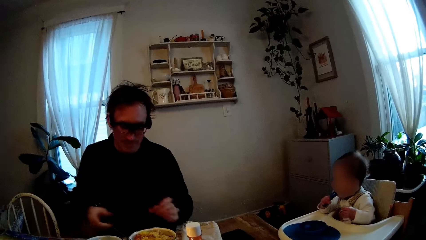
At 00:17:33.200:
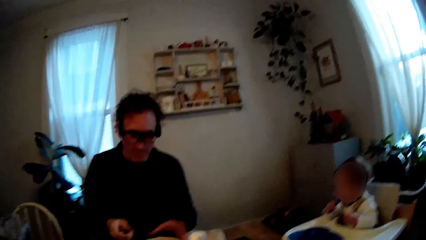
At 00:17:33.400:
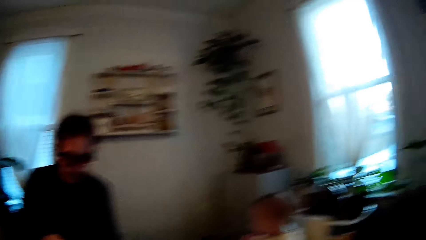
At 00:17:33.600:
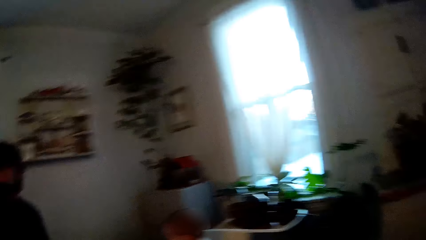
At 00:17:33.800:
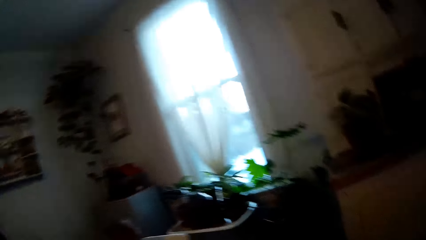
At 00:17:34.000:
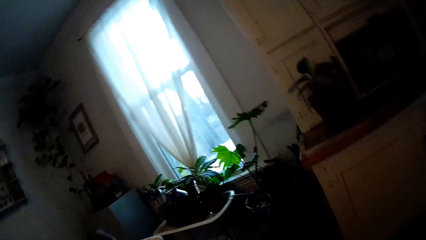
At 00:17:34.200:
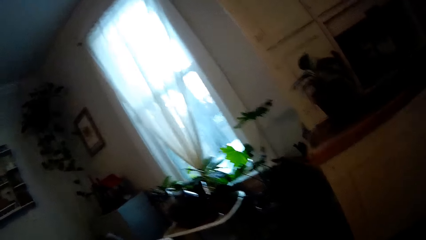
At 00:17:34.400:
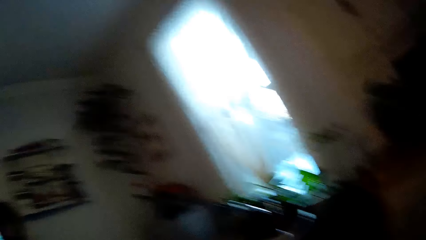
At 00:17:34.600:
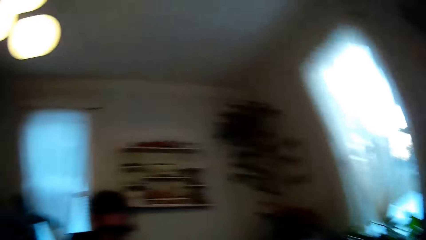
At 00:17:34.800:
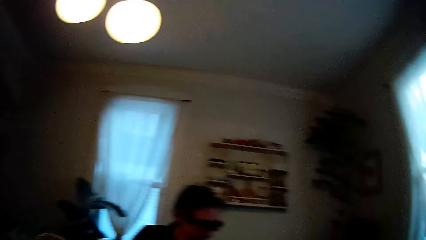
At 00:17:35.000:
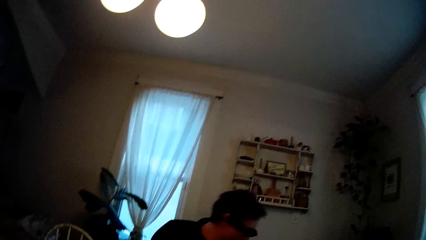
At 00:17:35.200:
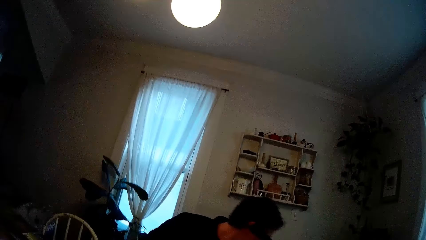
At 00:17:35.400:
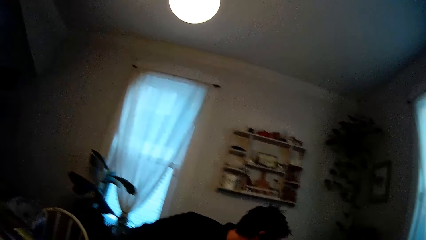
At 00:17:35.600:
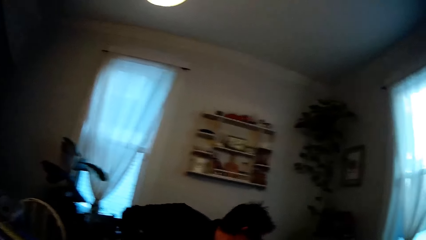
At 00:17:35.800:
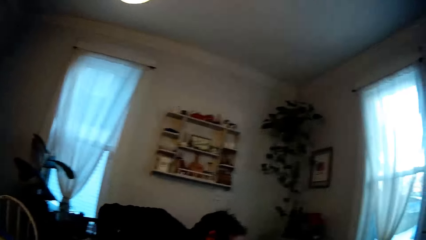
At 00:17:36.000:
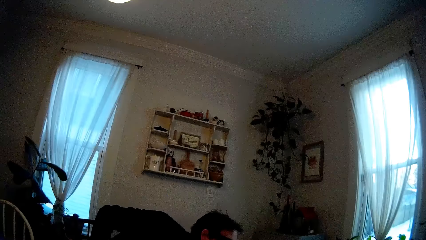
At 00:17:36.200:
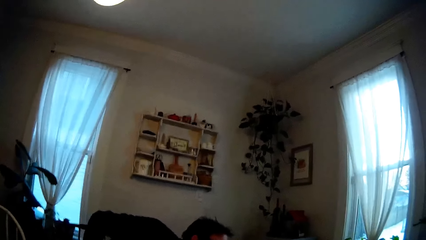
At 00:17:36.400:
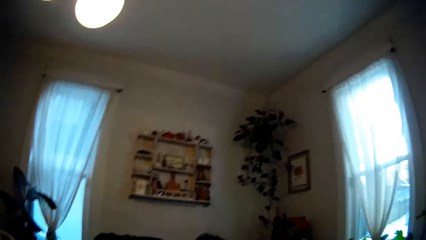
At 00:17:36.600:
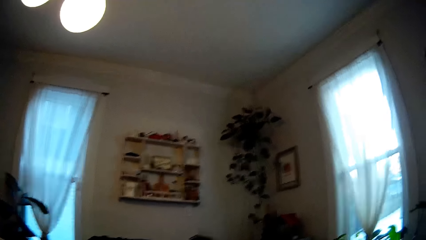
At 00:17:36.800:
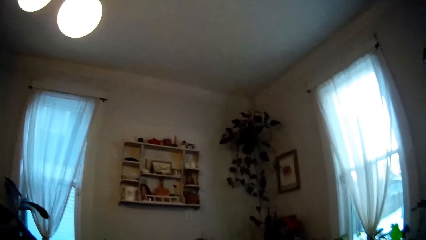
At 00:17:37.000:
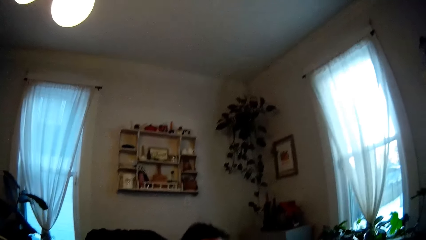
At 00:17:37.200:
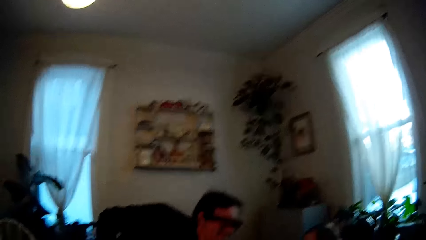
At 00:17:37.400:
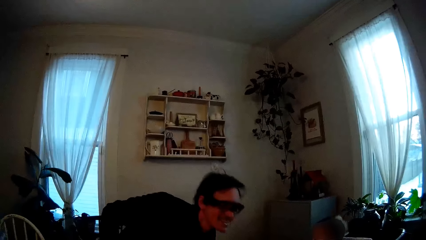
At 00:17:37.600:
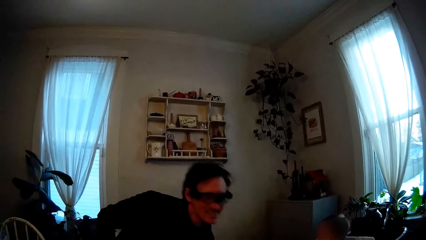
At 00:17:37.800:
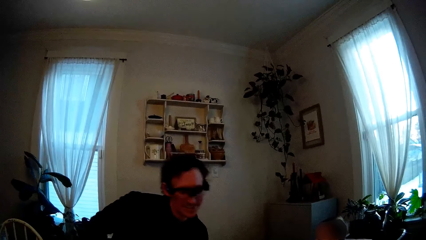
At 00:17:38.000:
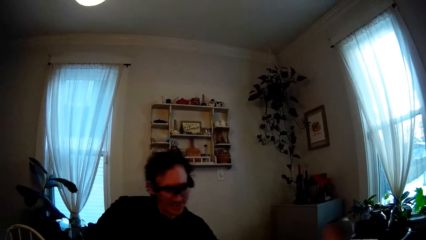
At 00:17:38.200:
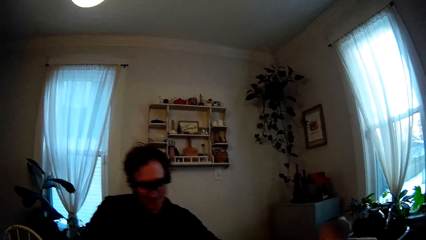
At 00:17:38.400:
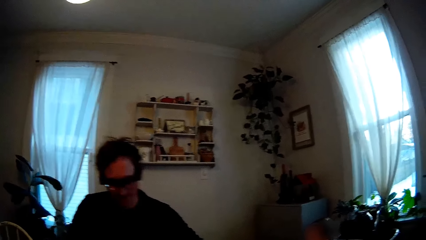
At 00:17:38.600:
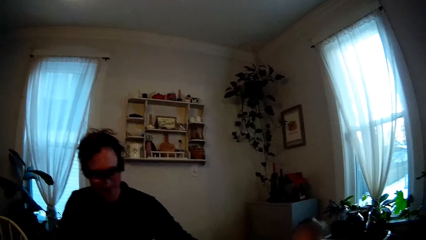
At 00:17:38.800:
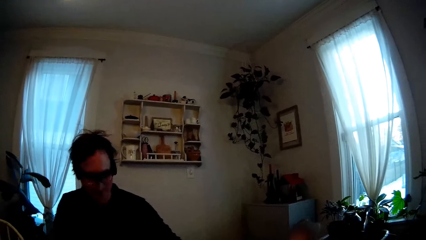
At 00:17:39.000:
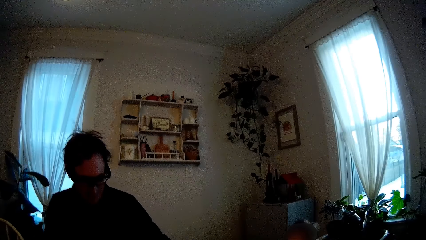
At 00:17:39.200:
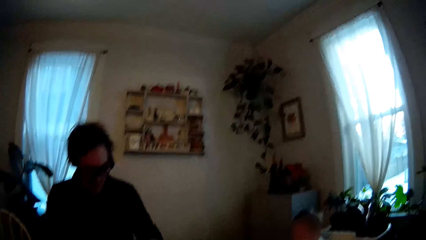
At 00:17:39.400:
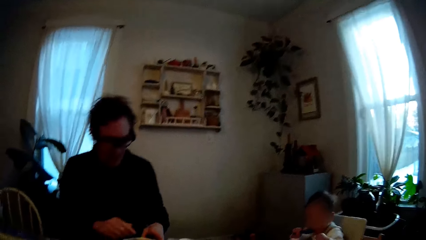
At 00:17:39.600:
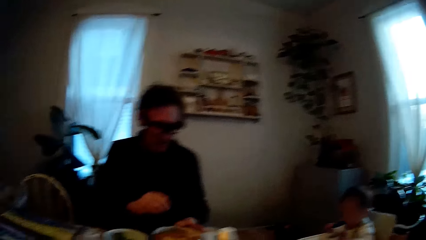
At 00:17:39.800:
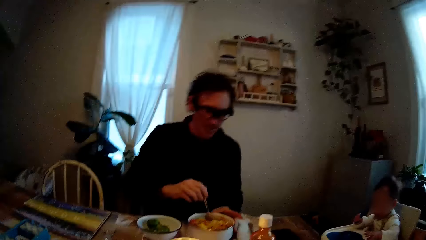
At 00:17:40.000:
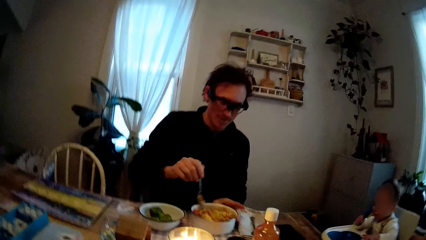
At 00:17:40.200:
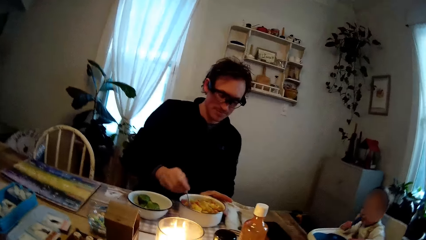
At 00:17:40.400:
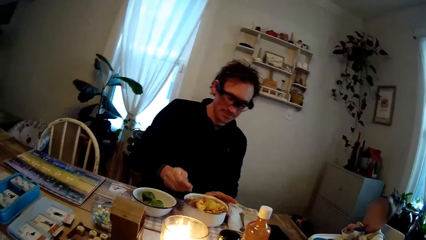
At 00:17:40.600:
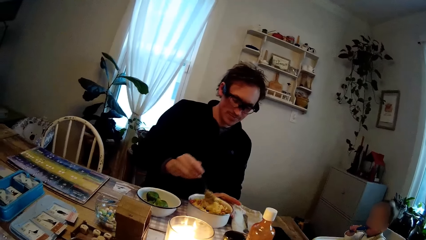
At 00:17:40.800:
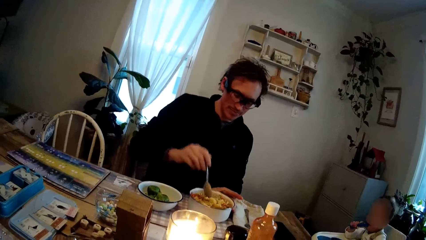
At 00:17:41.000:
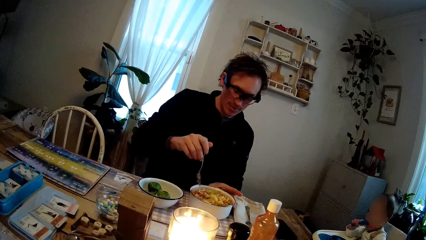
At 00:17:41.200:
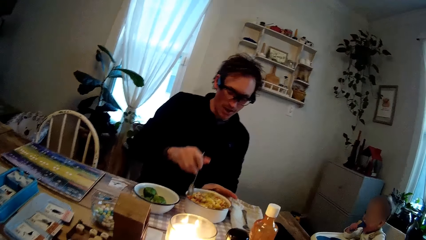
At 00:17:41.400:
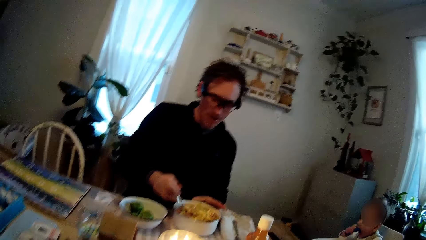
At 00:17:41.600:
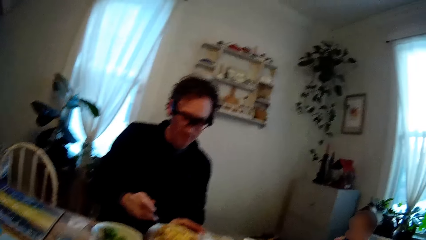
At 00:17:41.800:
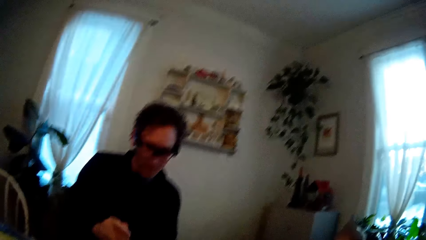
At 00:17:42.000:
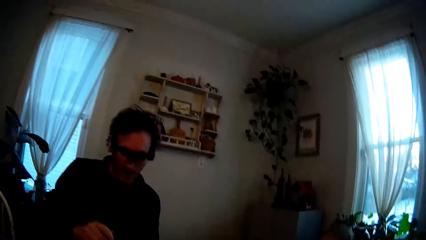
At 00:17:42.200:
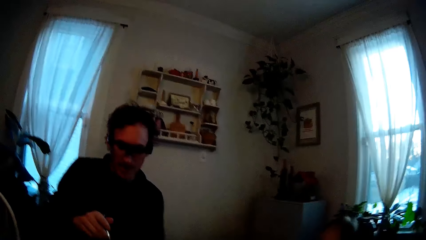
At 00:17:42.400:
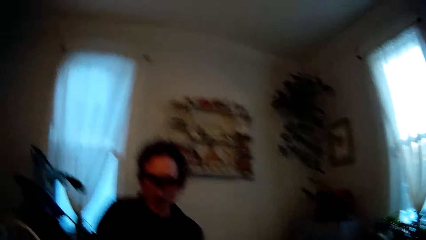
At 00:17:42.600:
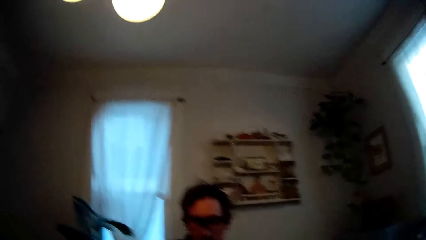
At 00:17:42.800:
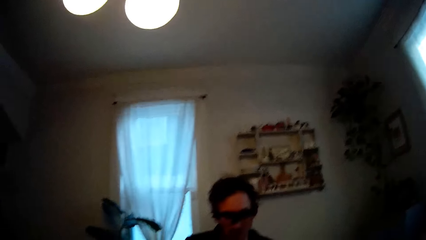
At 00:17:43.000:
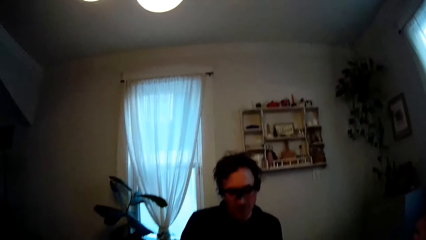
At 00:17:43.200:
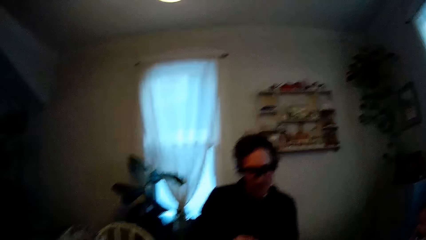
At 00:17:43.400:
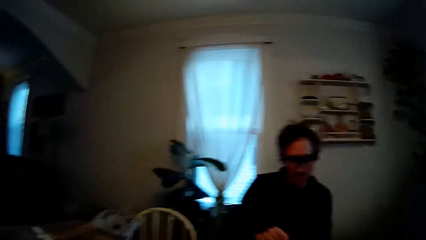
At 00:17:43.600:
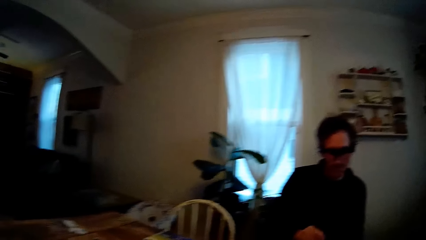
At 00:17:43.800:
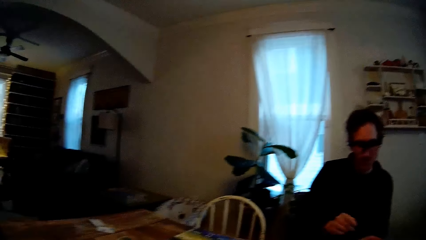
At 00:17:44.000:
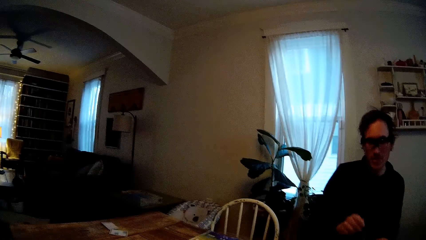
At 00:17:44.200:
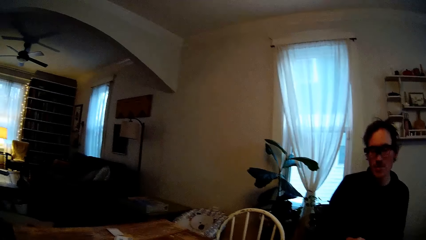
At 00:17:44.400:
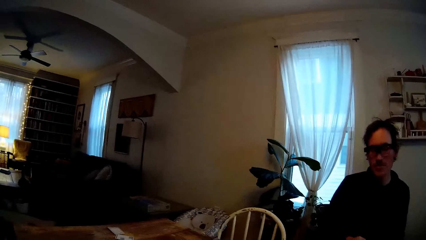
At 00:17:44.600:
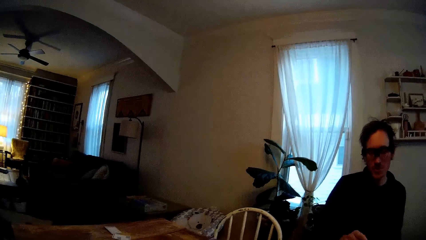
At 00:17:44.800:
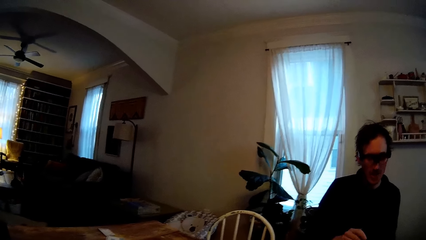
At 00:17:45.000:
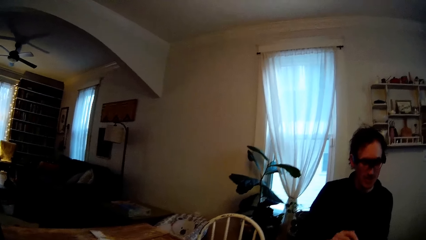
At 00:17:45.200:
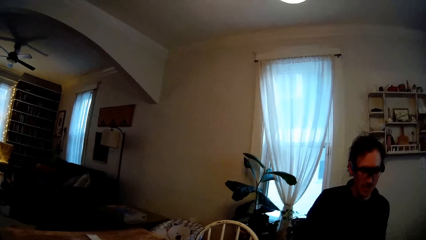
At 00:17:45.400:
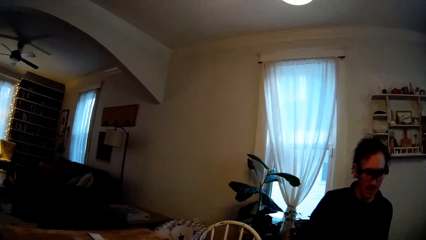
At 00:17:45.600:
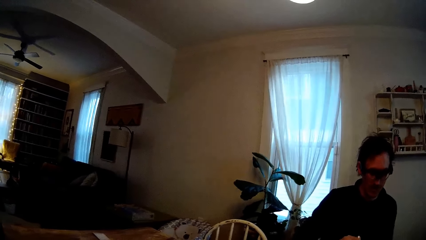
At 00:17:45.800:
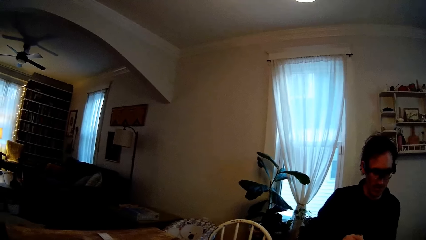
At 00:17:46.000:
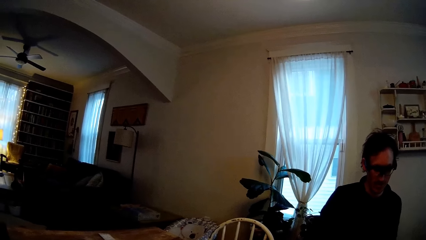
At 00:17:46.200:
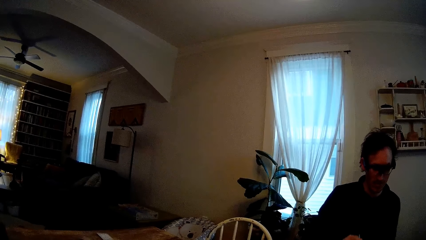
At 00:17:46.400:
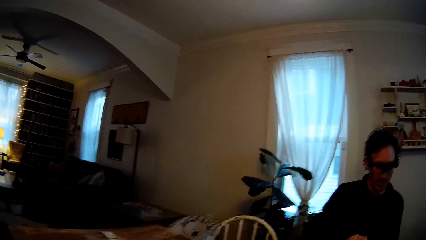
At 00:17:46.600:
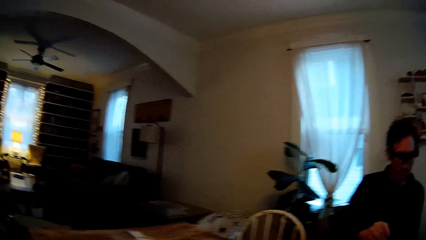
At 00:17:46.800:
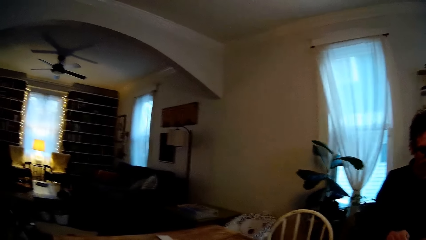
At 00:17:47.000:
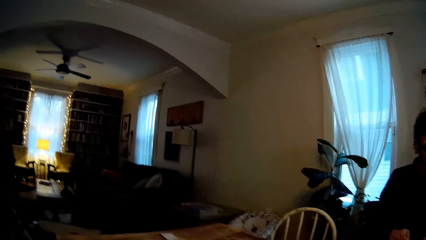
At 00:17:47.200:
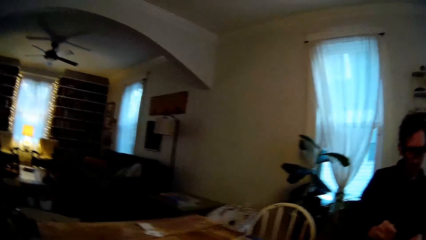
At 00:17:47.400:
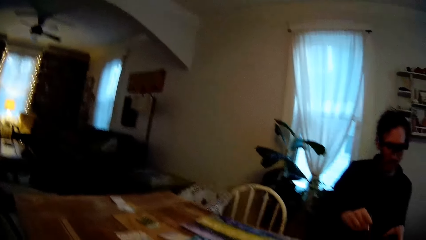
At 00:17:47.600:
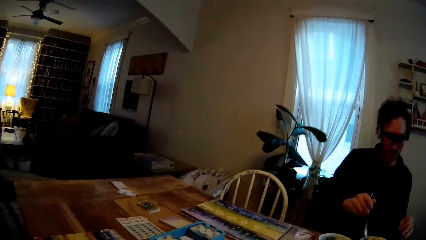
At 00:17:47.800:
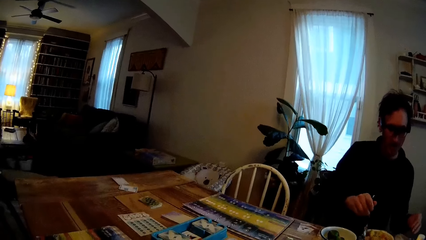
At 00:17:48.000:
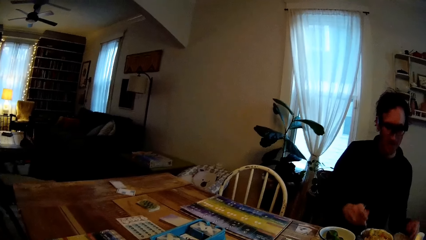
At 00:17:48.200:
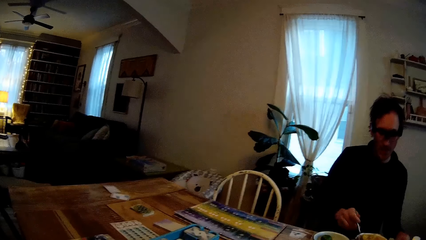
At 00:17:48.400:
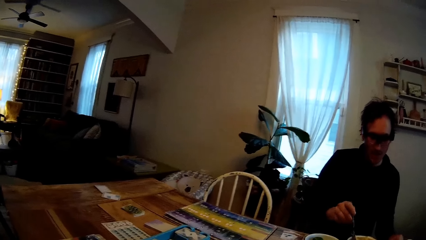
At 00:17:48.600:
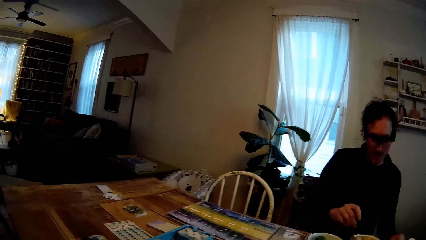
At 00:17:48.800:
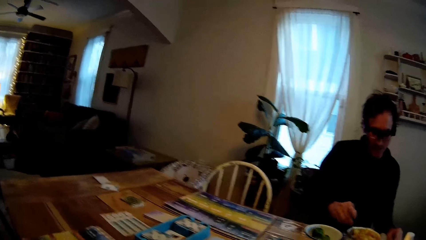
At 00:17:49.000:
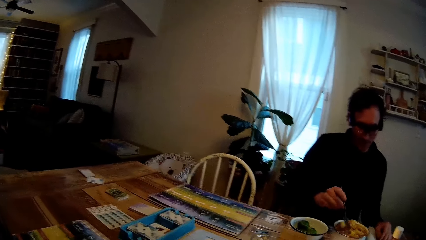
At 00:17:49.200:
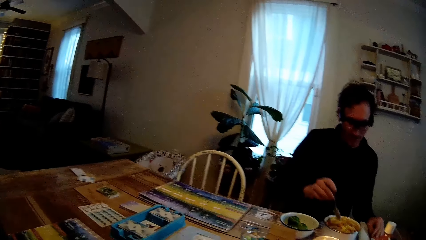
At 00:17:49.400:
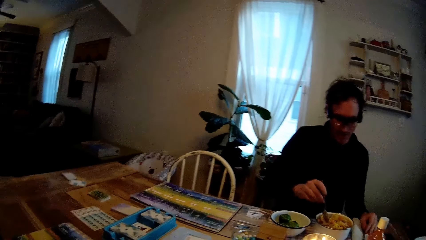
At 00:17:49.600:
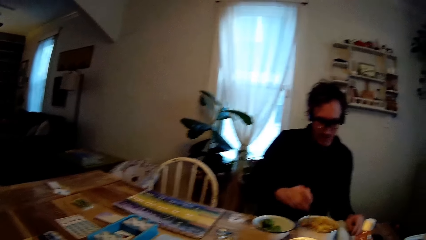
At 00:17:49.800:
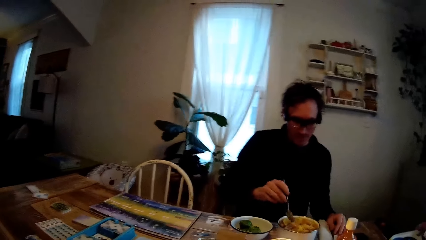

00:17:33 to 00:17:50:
The camera wearer talks with the man. The man mixes up the scrambled egg in the bowl on the dining table with the spoon in his right hand.
